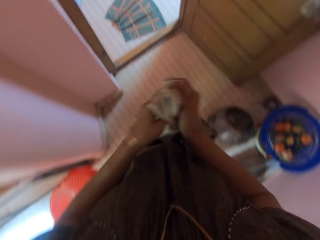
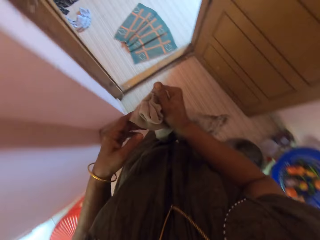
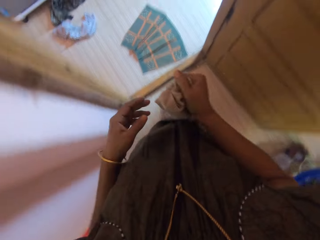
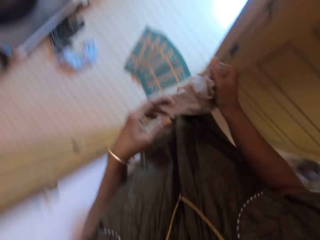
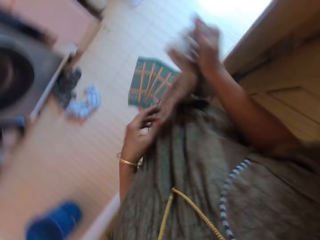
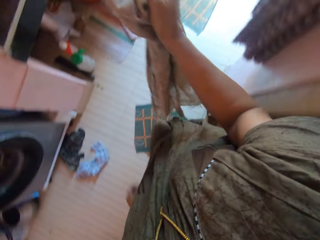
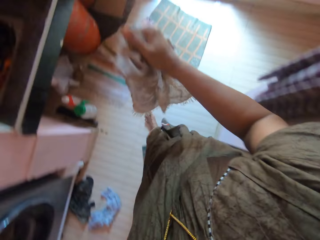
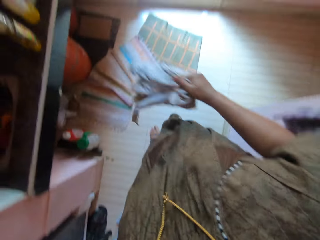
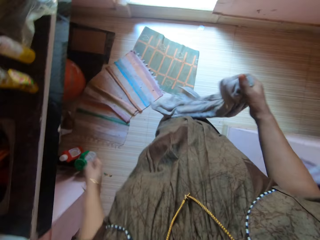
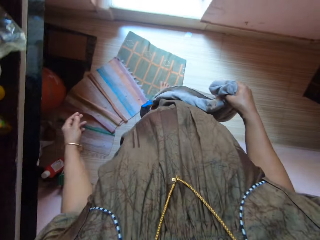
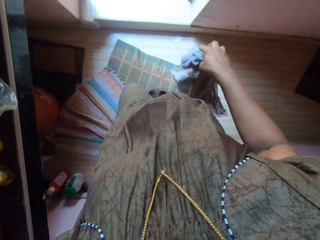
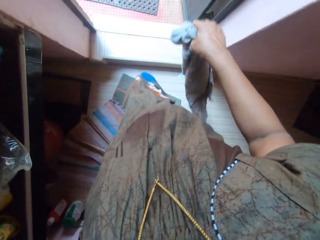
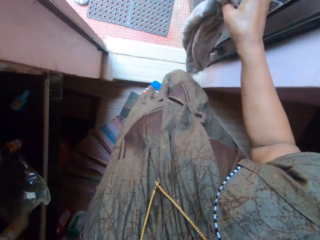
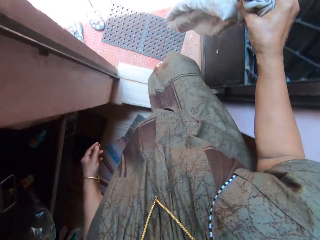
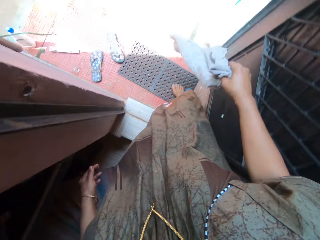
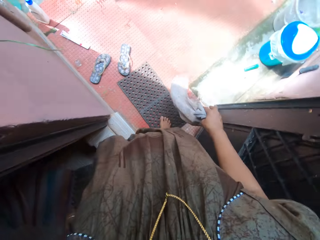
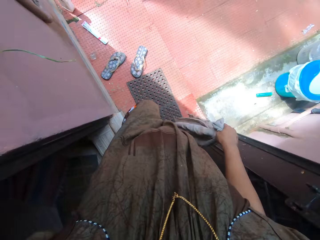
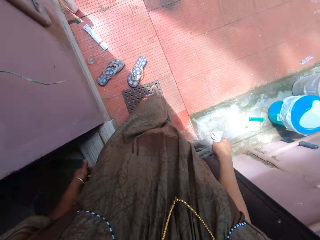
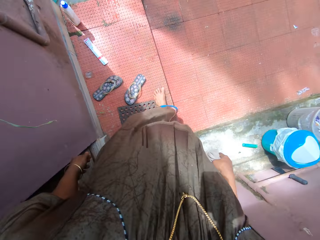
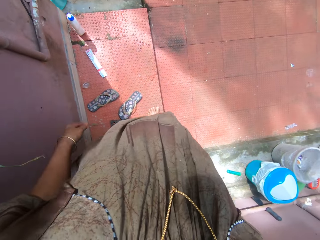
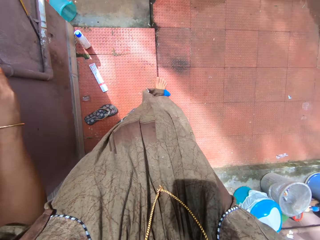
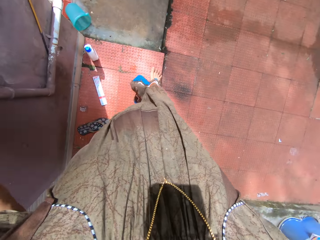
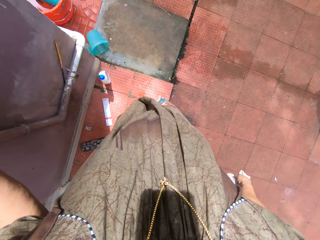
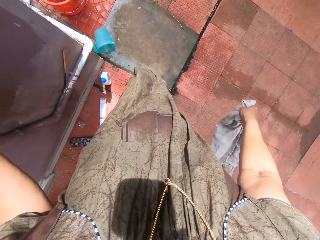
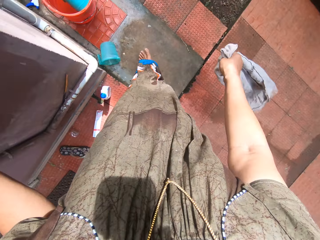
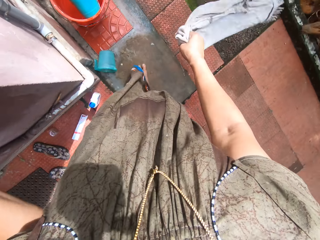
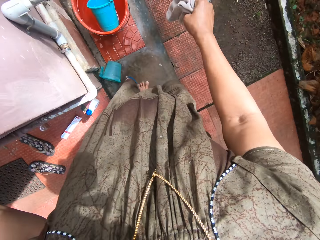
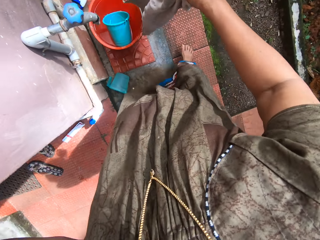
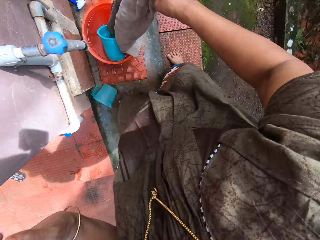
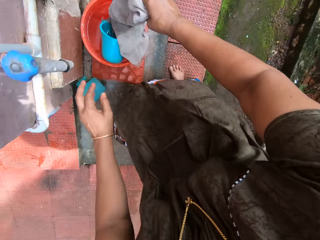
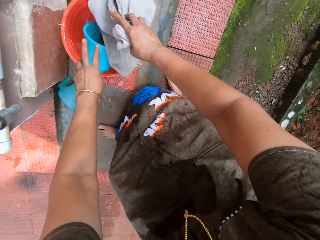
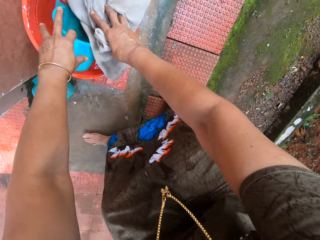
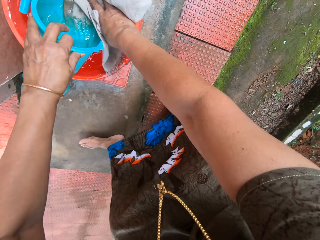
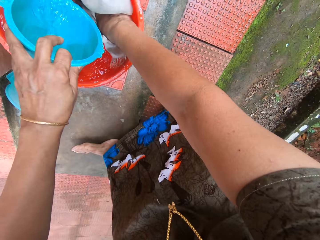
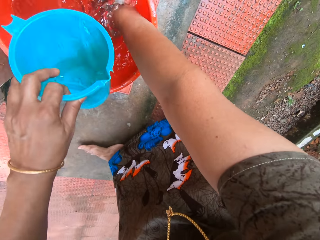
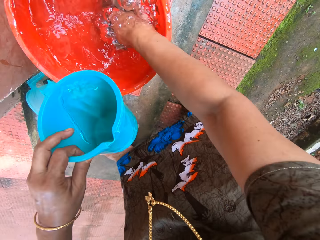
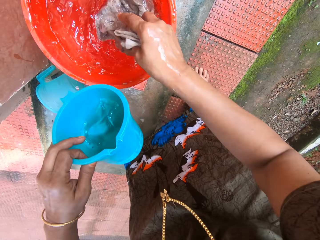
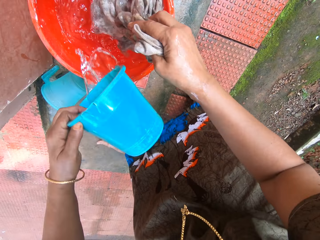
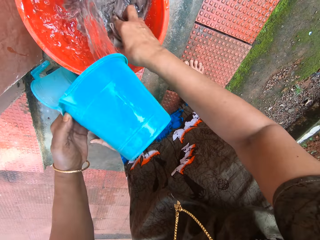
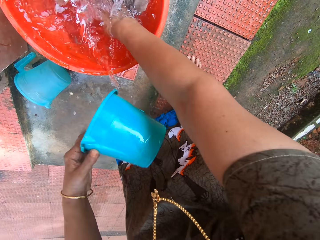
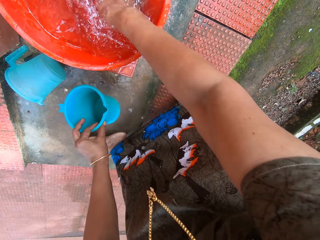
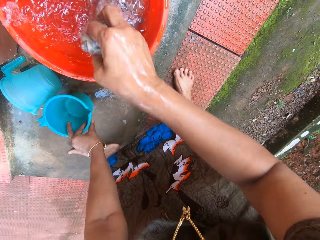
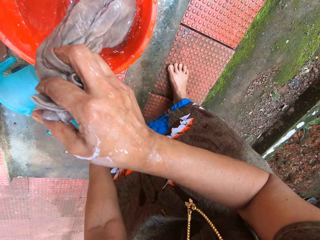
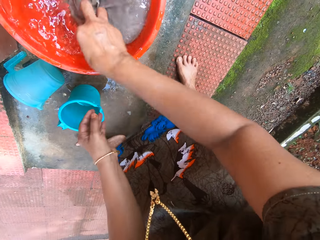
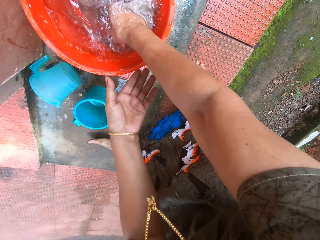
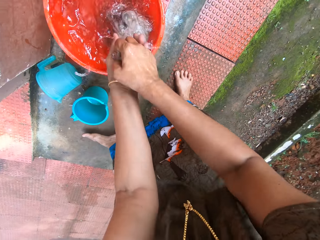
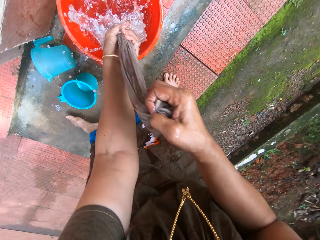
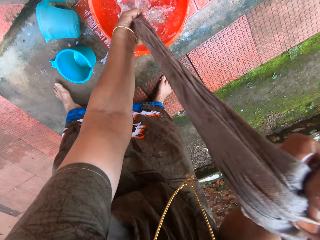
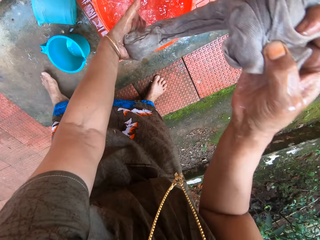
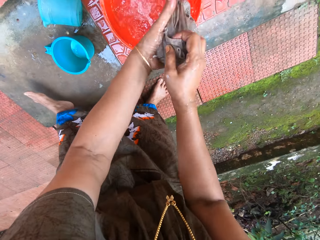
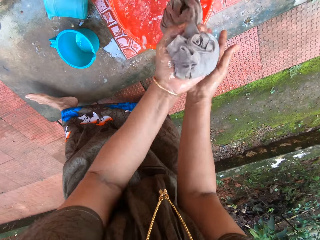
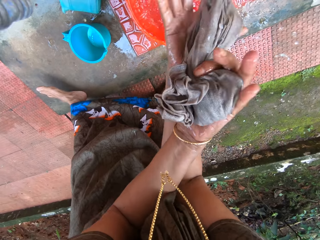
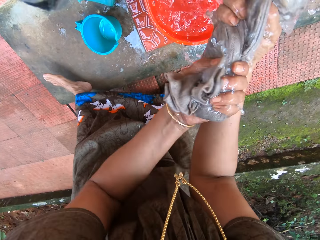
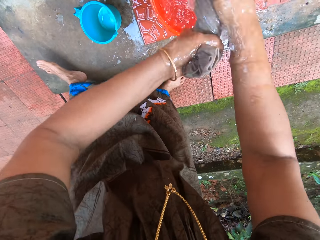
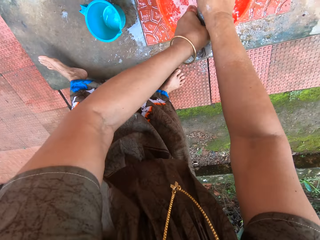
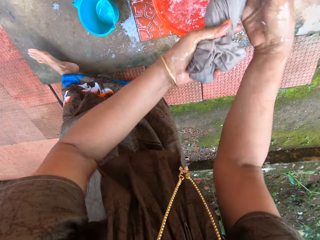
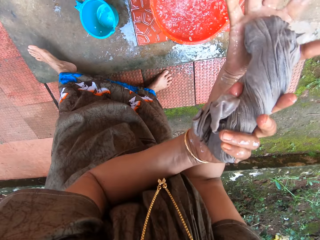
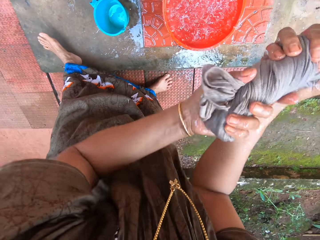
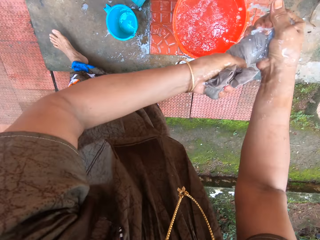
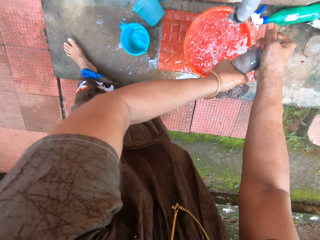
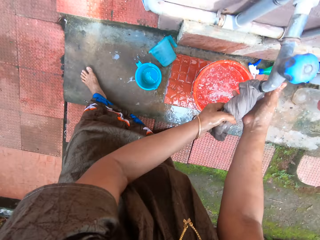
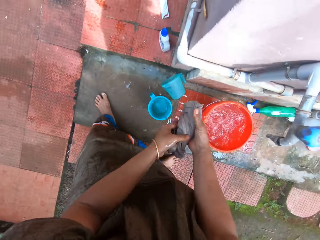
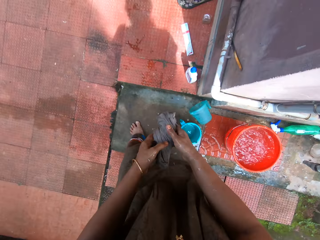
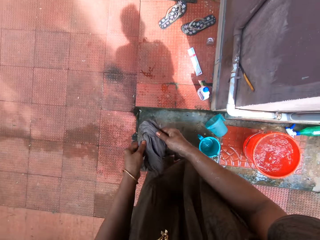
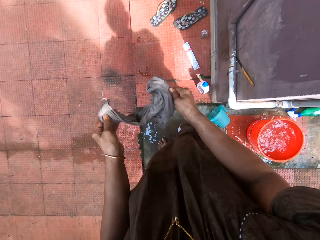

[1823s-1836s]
The camera wearer walks outside. They pick up a cup or jug of water from a bucket of water. They dip the rag in the bucket of water. They pour water from the cup into the bucket. They put the jug down on the floor. They rinse the rag in the bucket of water. They squeeze the rag with both hands.

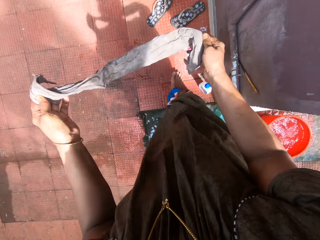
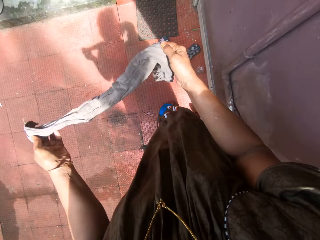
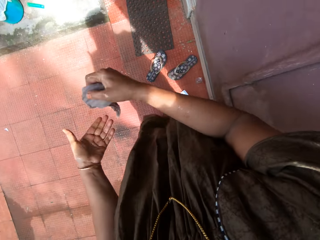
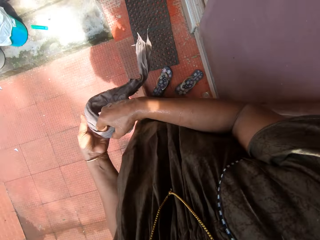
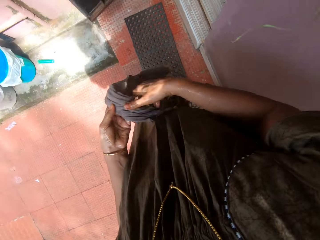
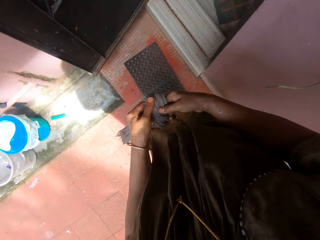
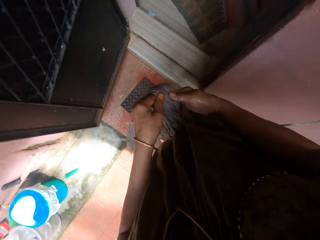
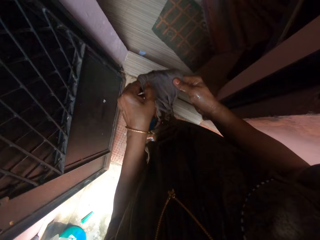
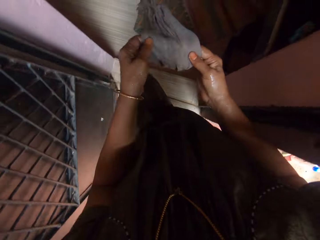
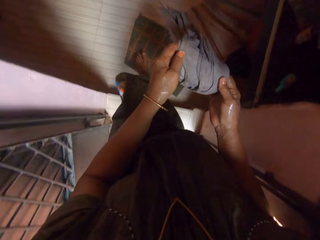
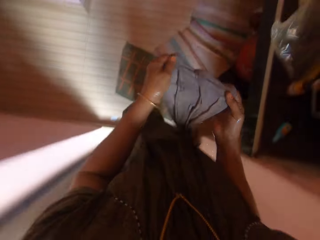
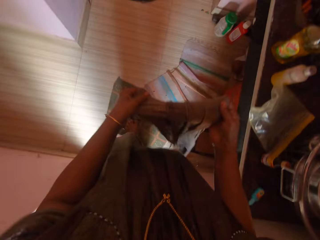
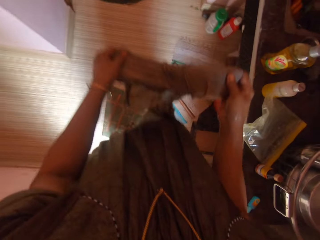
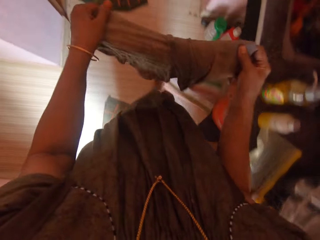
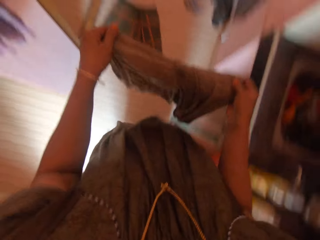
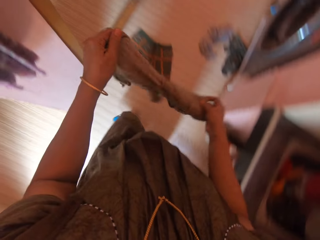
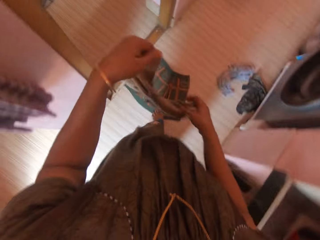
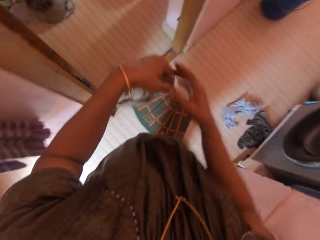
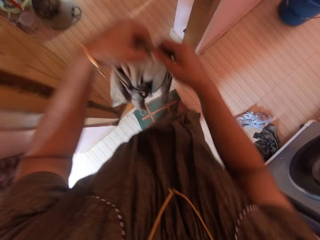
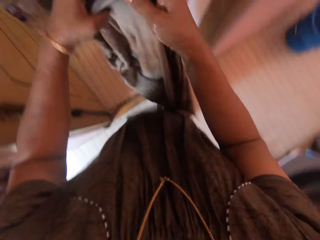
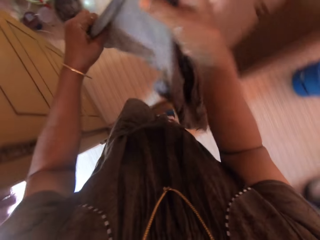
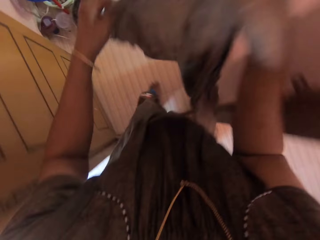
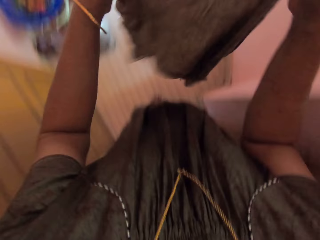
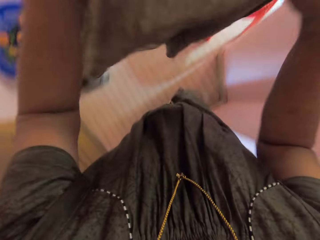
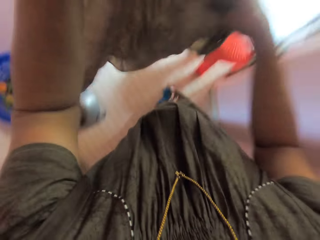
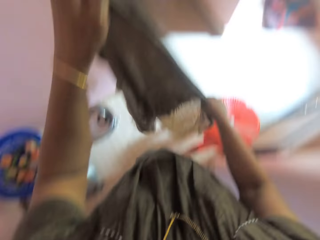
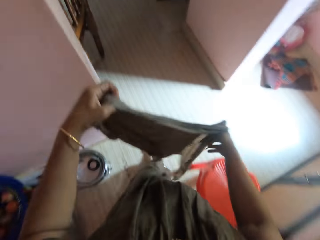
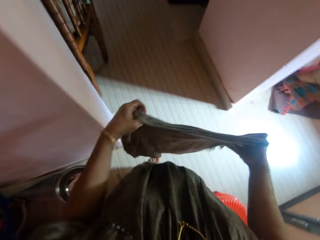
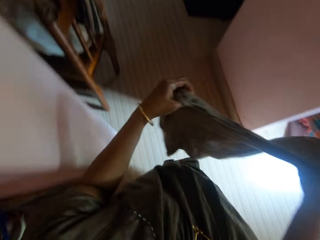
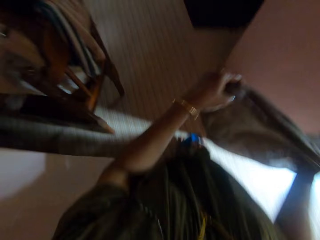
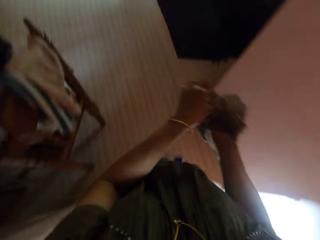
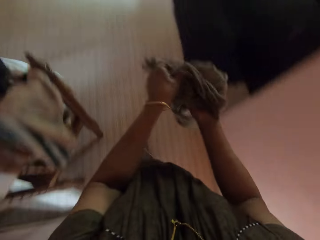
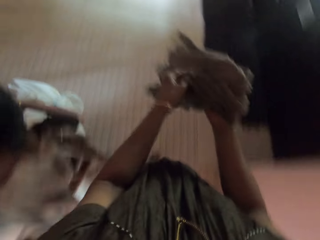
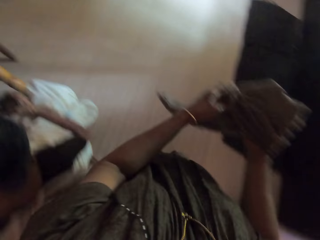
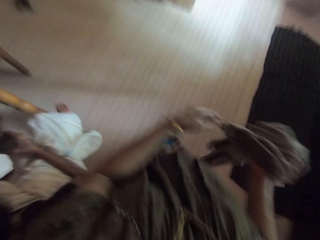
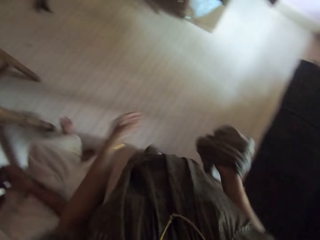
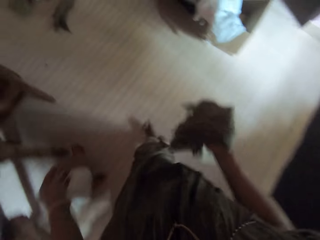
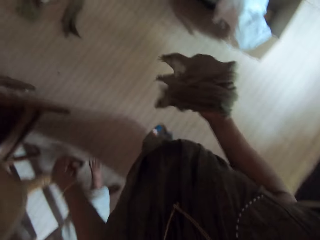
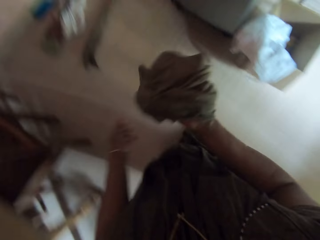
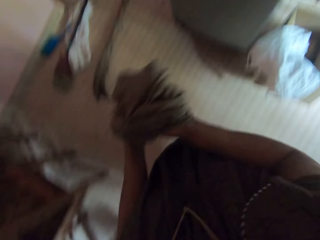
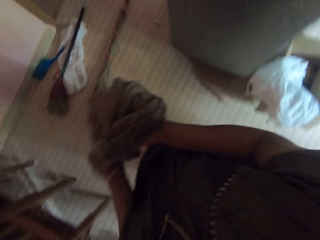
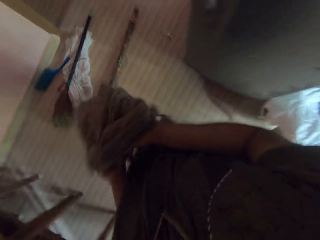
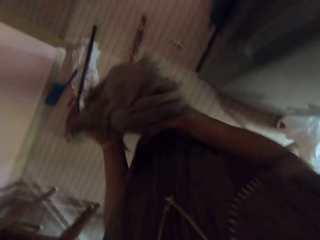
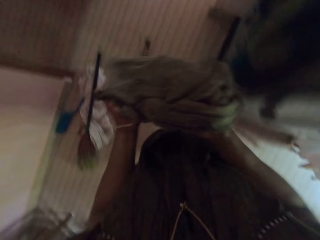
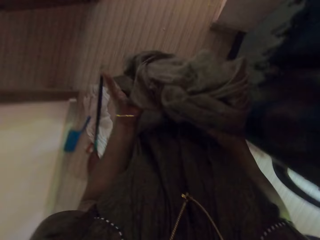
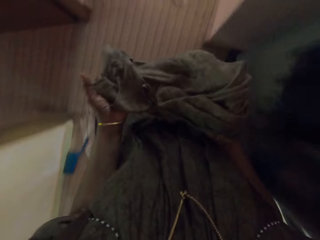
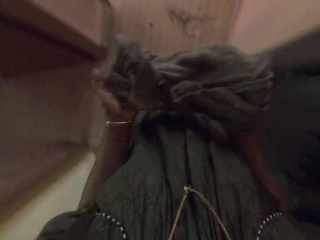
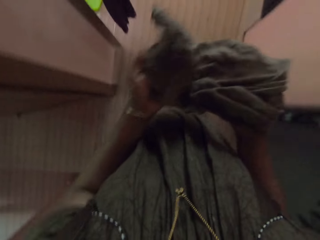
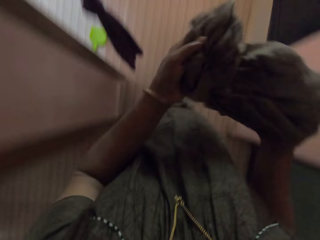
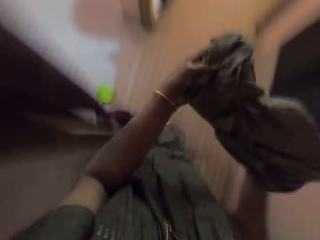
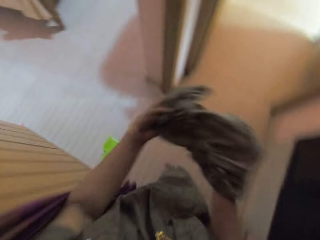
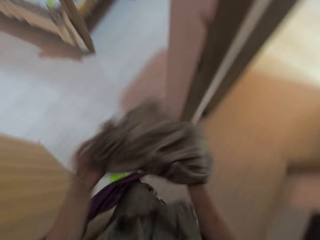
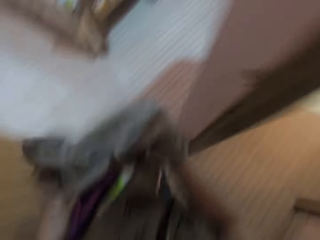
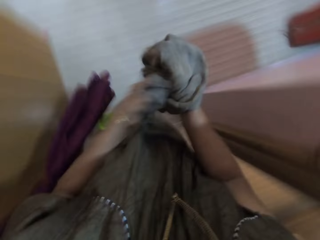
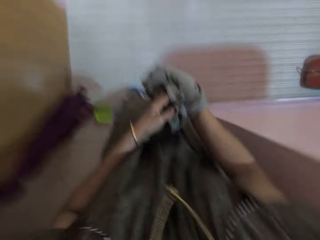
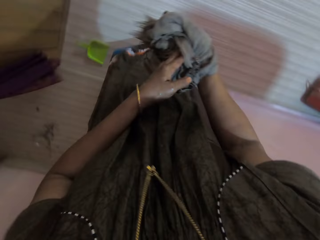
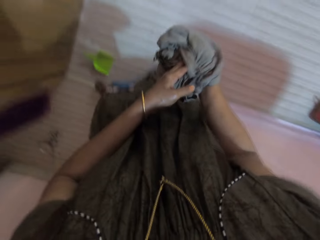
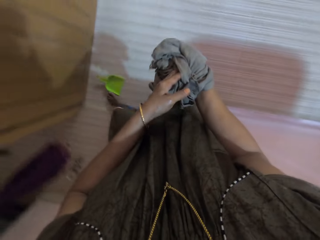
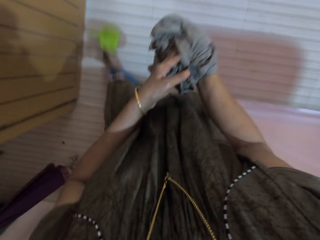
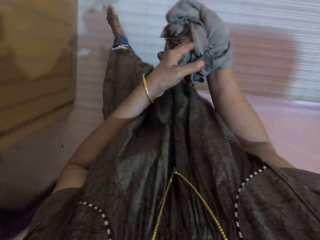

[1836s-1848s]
The camera wearer walks back into the apartment. She stretches a rag. She adjusts the rag with both hands. She pushes the dustpan with her foot.
